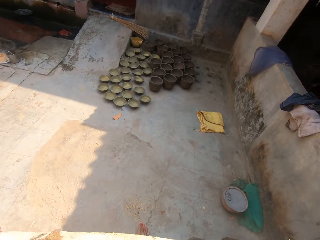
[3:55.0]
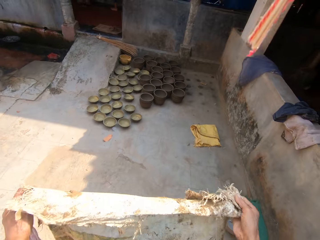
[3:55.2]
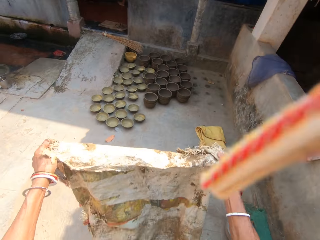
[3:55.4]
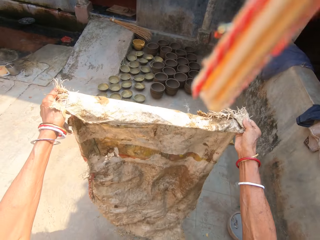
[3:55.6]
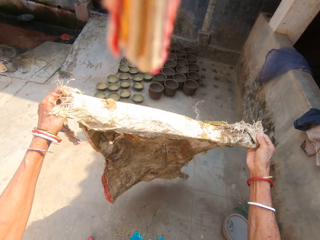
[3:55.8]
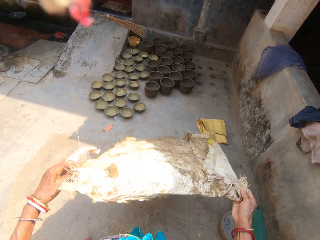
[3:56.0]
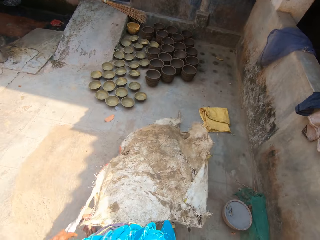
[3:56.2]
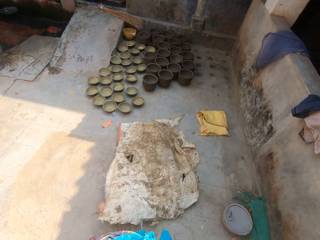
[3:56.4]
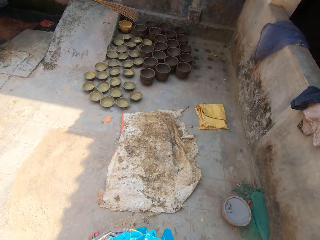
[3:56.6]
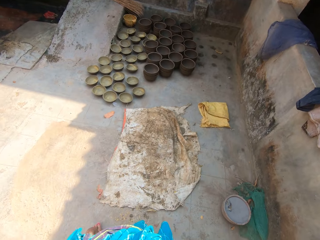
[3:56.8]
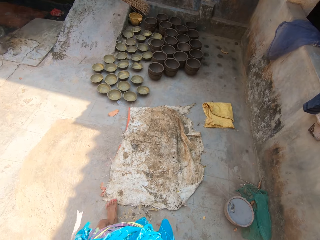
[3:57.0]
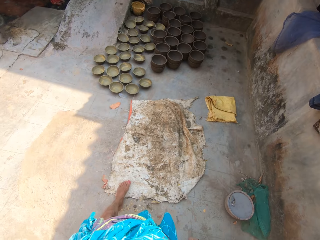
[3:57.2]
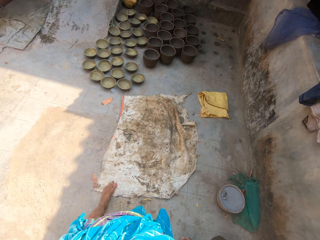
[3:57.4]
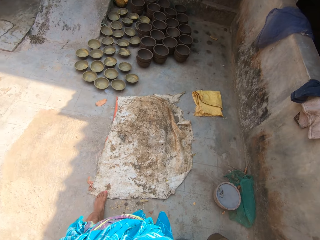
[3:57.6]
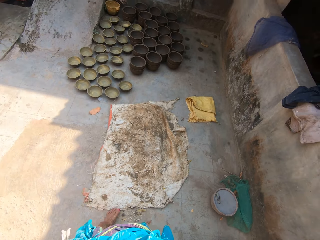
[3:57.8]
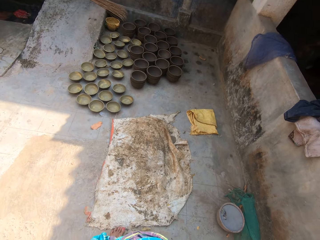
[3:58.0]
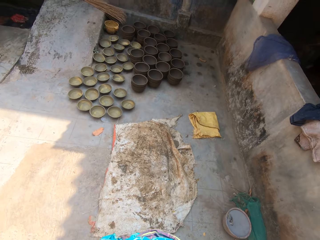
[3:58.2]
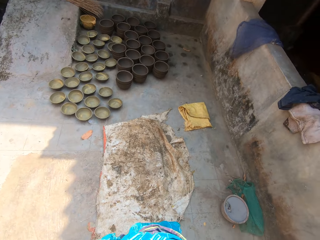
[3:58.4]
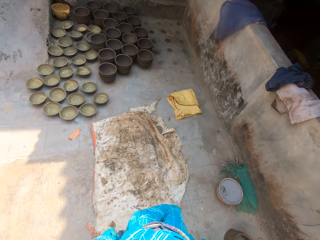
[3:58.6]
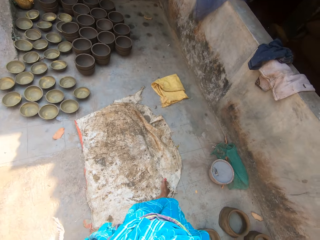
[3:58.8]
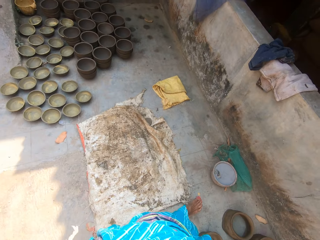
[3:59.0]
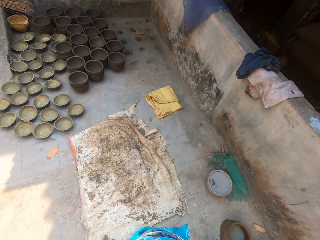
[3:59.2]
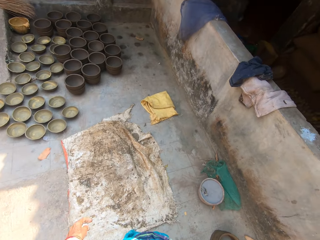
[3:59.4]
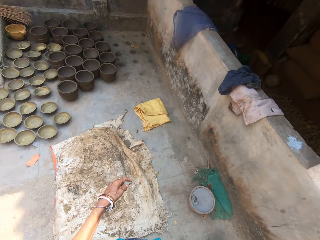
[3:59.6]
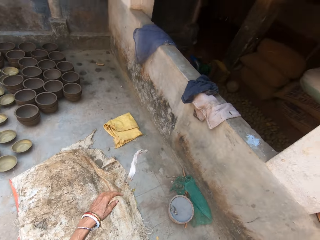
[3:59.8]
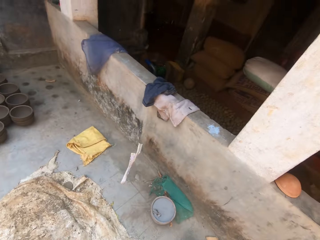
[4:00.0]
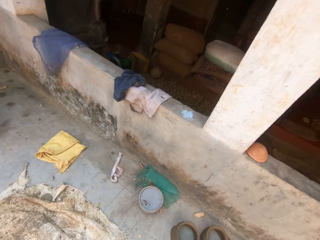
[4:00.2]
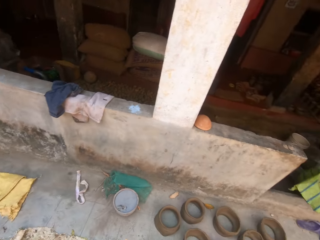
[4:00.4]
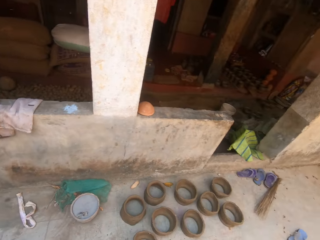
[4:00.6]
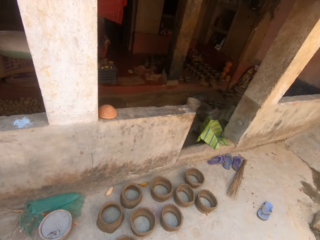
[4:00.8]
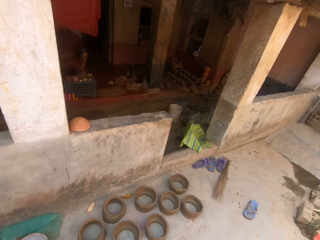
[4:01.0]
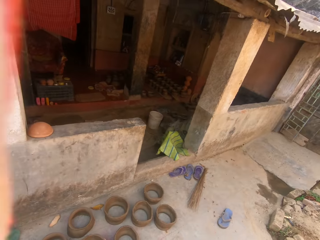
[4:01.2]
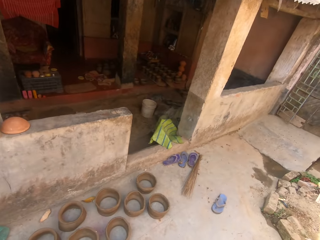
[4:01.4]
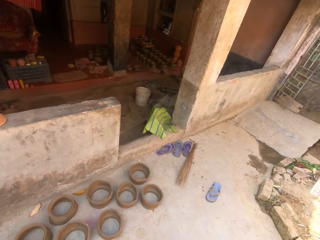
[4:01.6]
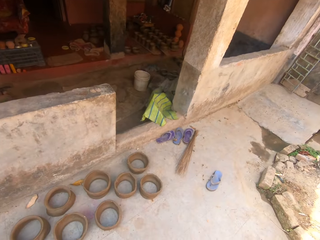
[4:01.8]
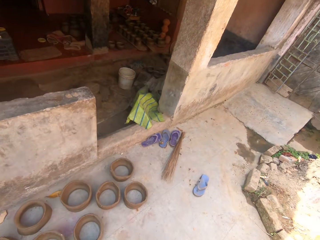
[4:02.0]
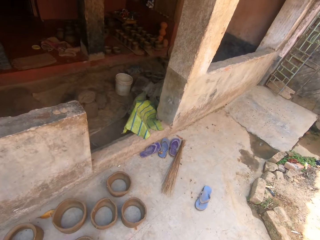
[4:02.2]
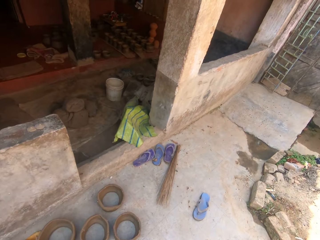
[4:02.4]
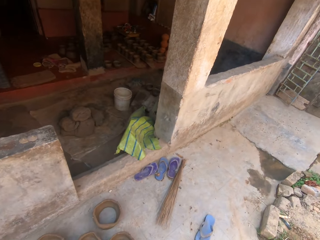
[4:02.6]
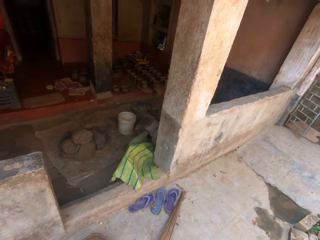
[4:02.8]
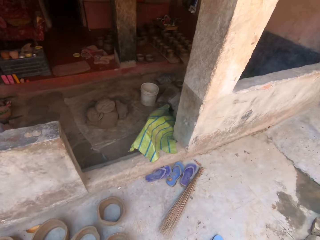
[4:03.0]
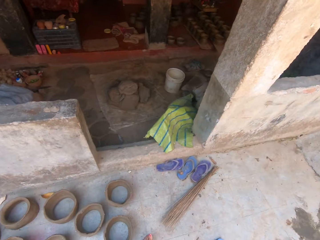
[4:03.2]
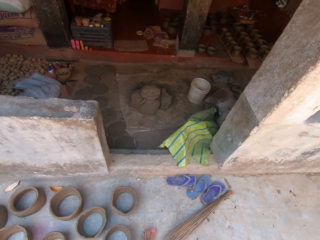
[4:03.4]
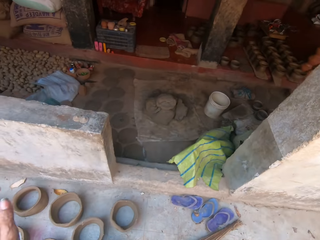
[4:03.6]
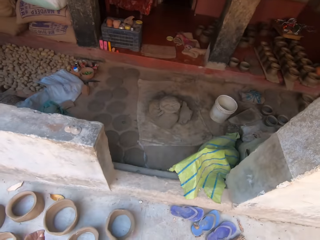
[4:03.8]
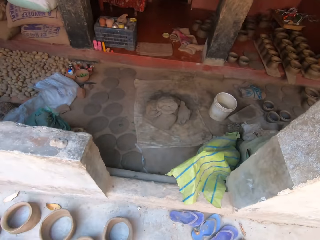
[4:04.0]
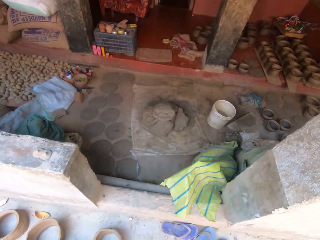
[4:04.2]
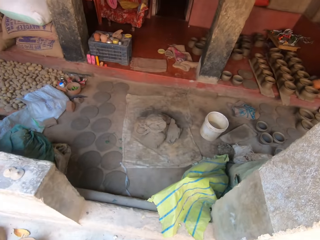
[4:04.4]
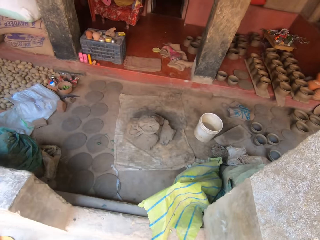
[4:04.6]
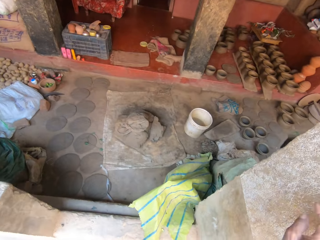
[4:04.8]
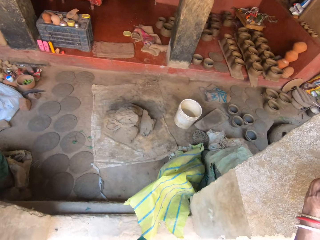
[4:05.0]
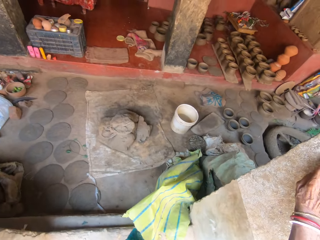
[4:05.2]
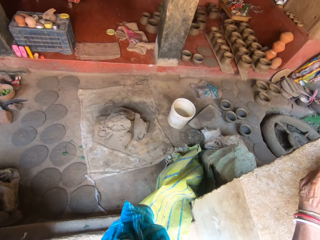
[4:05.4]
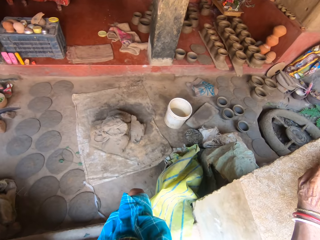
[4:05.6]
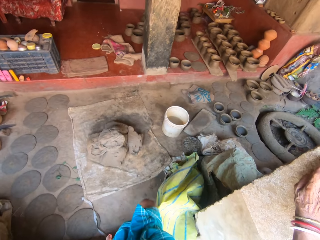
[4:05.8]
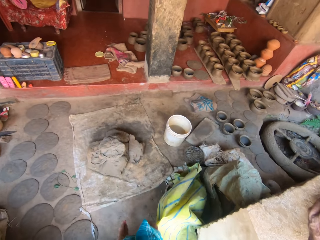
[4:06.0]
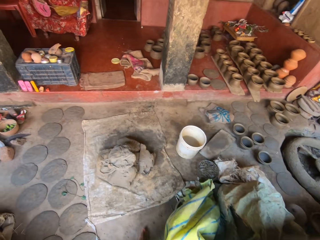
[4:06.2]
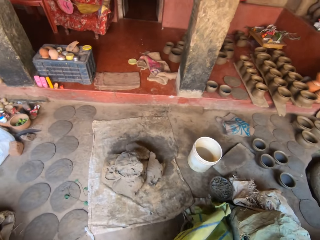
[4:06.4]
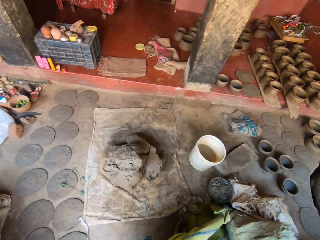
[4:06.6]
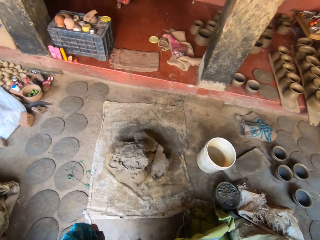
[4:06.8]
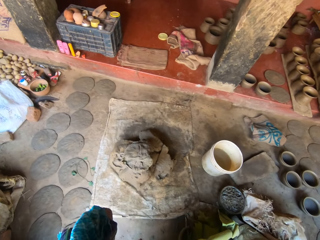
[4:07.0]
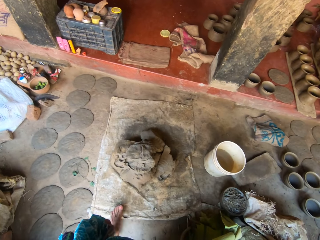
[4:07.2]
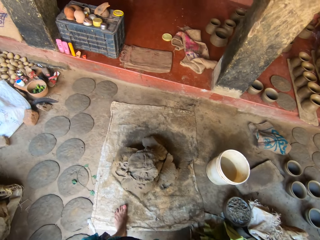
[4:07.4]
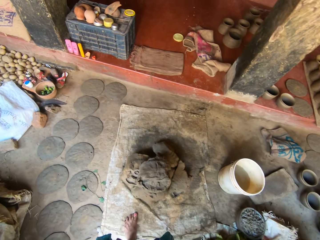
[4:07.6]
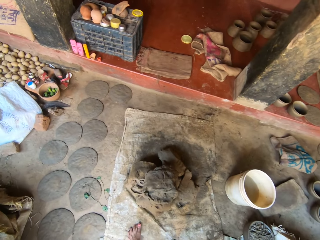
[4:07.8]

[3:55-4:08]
The camera wearer lays the sack on the floor. They spread the fabric down. They move the sack with the leg. They move the leg on the fabric. They throw the string on the floor. They drop the piece of cloth. They turn around. They walk on the floor to the building. They move the hand to the building.

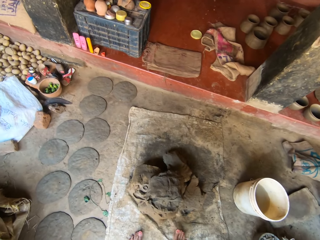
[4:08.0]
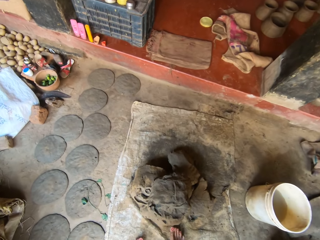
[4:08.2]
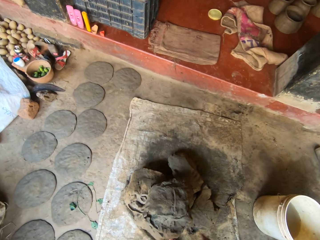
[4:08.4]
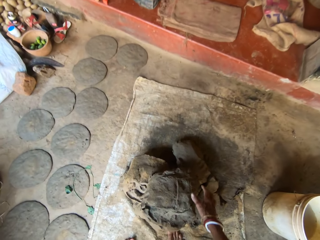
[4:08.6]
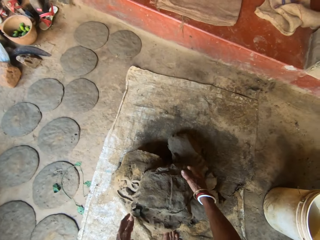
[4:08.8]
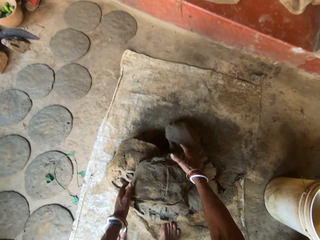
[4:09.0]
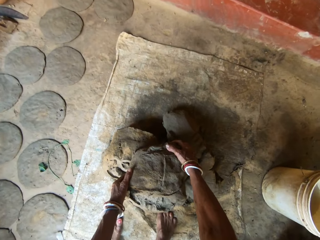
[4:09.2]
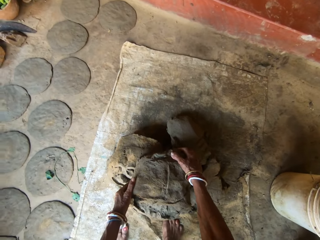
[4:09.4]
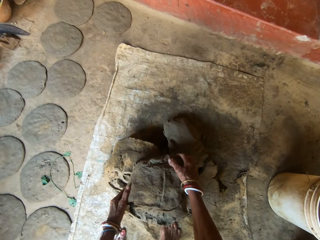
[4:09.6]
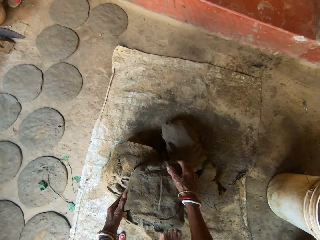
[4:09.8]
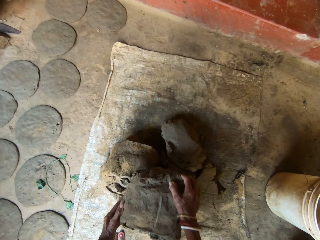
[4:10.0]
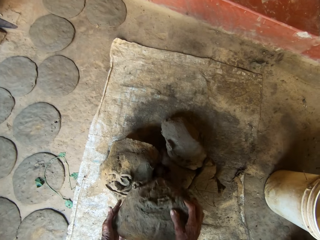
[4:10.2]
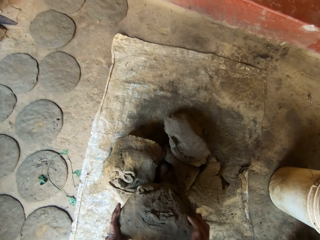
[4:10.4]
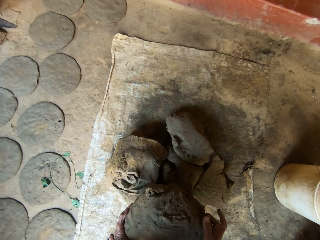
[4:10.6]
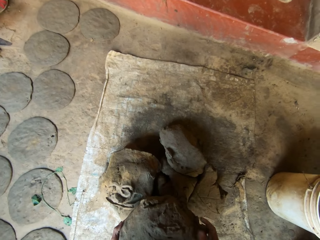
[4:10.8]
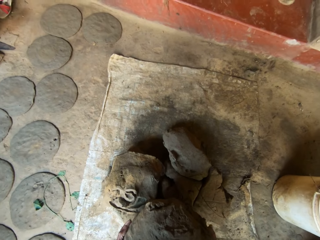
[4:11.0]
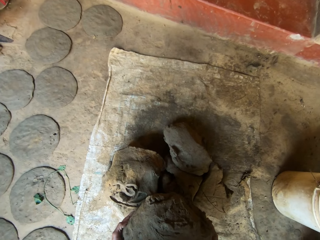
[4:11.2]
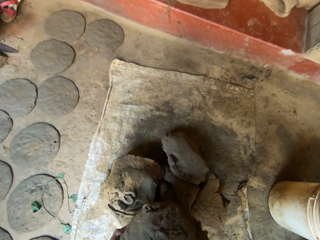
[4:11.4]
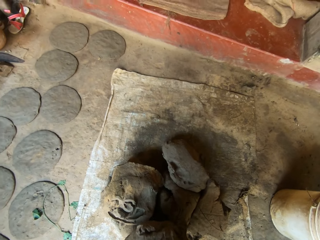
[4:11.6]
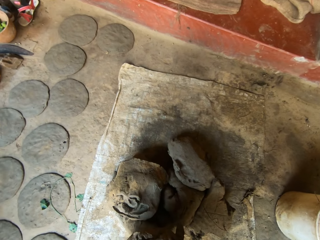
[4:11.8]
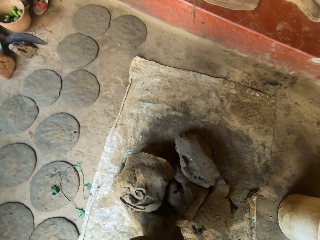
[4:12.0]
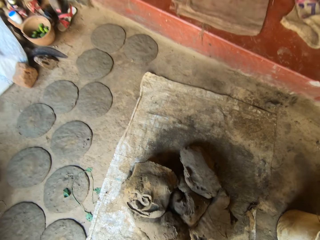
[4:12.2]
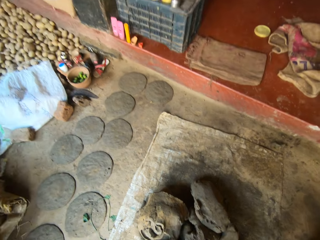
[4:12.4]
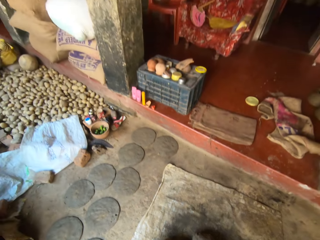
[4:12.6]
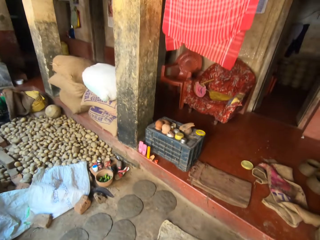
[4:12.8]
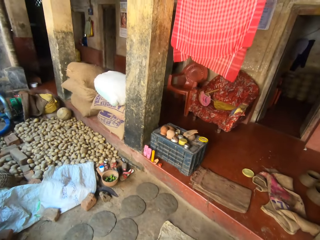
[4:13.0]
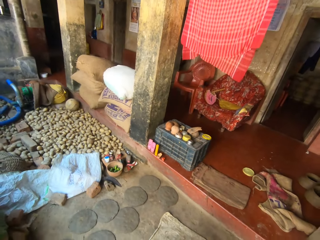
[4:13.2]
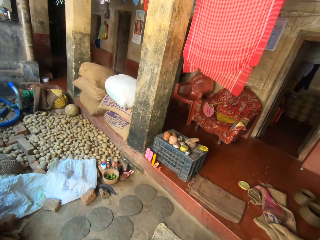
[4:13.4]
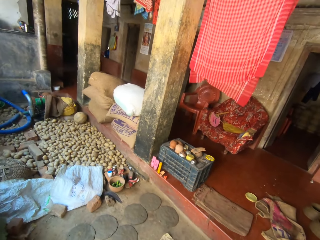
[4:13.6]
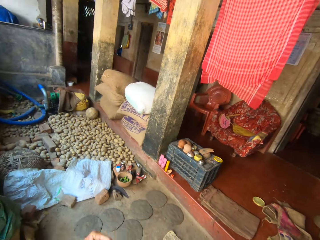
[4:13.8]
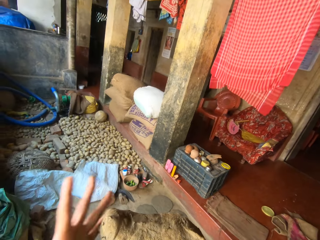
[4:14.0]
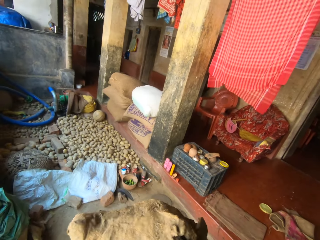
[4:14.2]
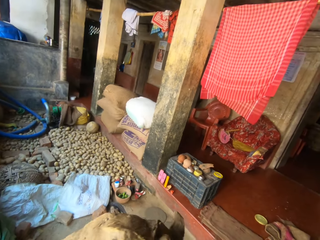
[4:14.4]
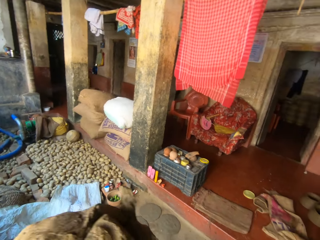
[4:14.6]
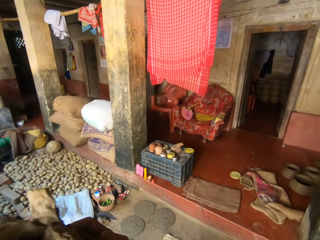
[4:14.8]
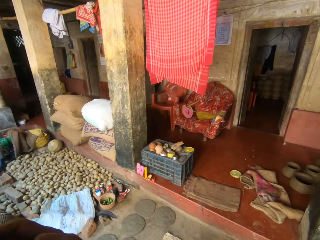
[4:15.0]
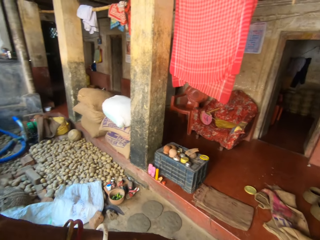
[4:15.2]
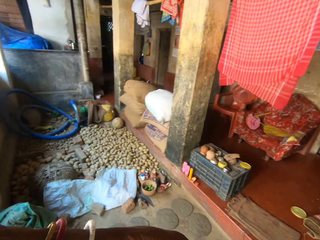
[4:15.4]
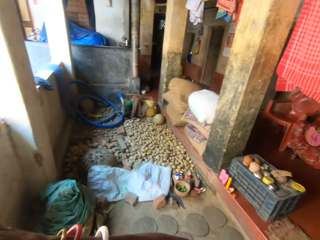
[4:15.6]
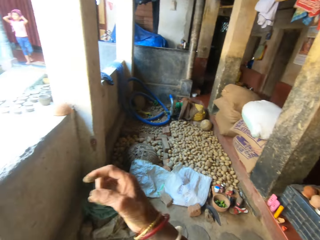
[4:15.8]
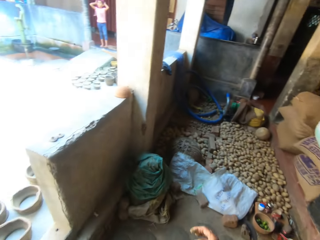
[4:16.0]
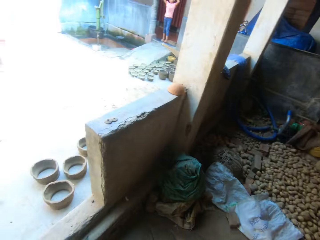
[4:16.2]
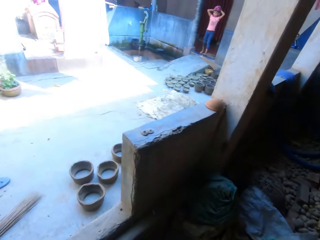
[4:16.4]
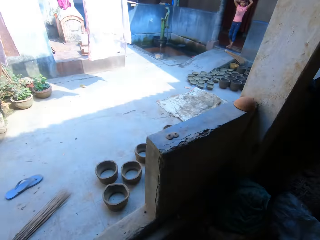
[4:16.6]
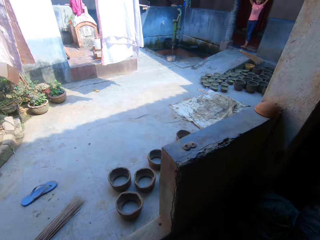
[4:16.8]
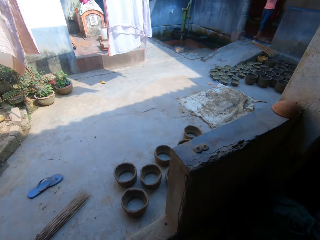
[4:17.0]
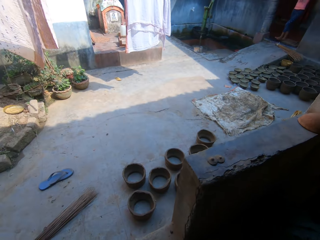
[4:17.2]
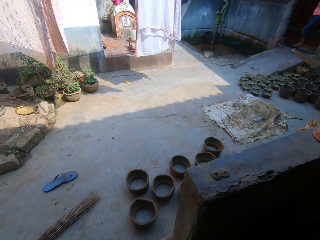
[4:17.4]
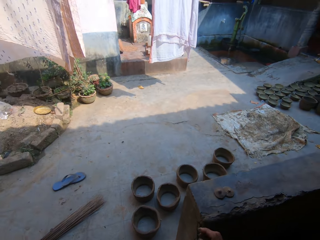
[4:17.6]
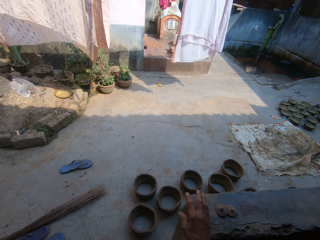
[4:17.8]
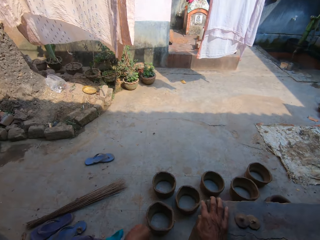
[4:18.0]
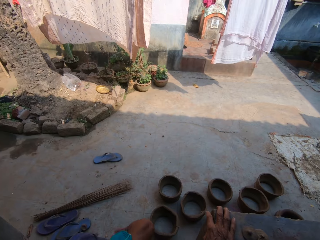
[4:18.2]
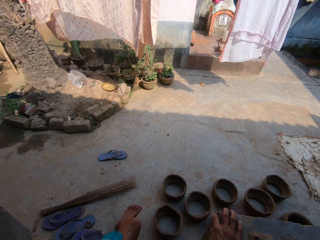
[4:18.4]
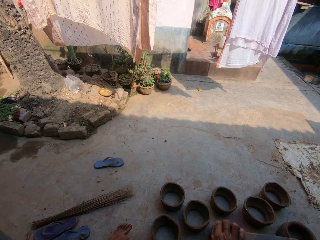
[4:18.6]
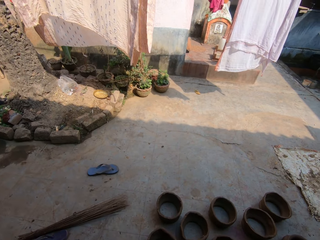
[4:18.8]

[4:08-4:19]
The camera wearer takes the mortar. They carry the mortar. They walk on the floor. They look around. They move the hand to the building.
